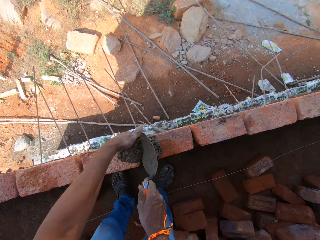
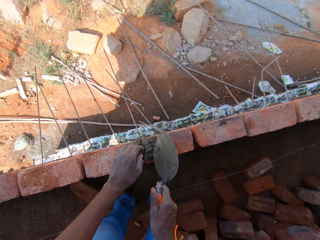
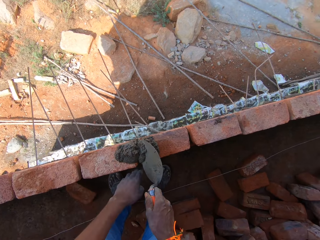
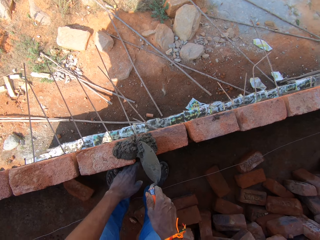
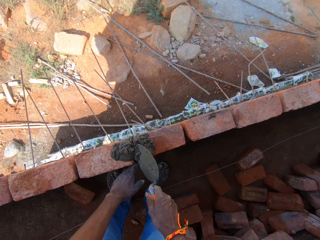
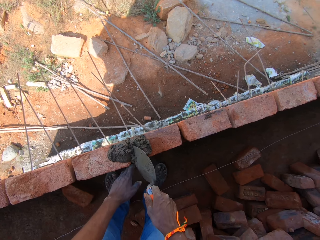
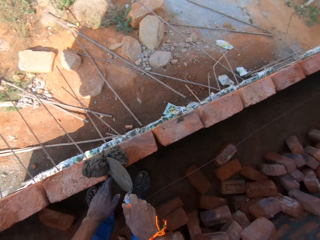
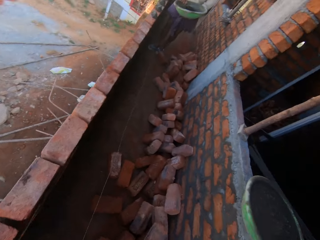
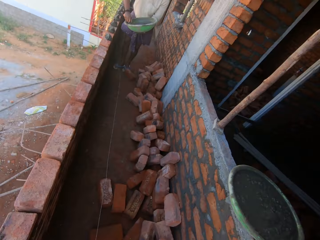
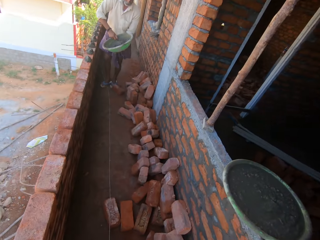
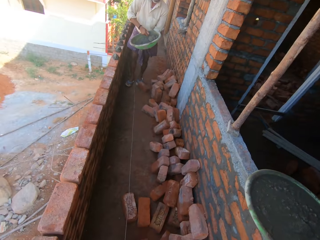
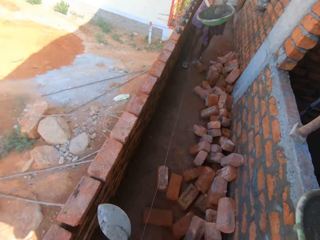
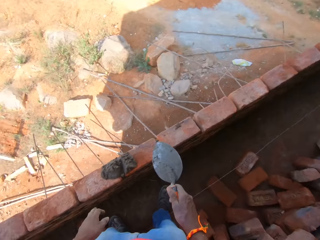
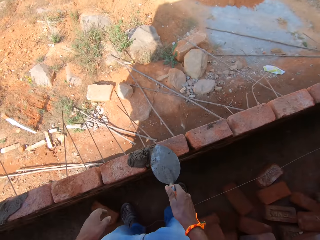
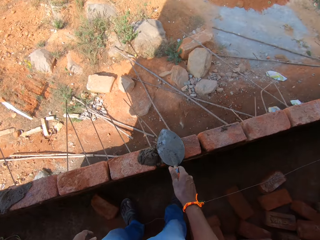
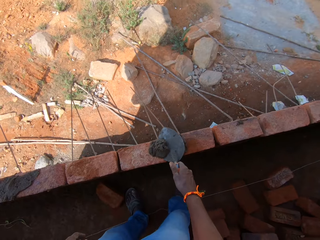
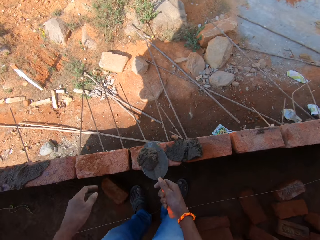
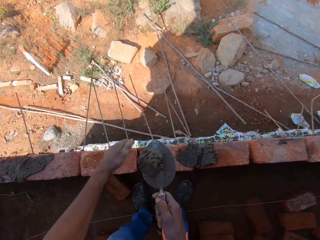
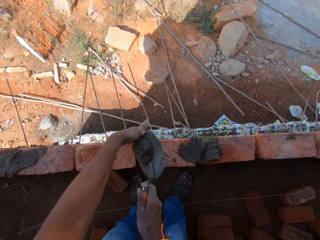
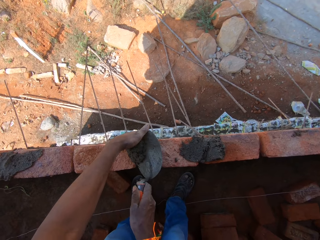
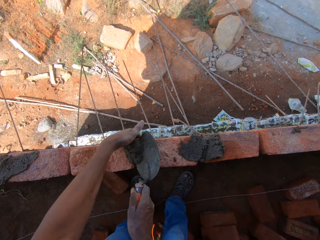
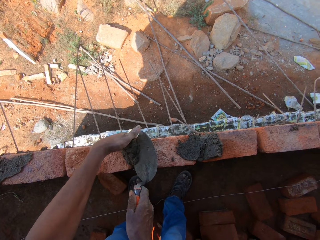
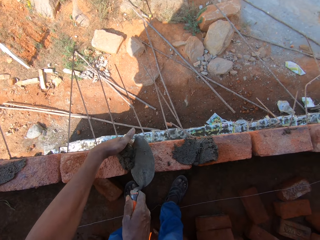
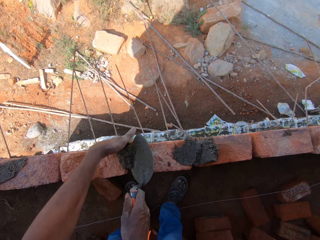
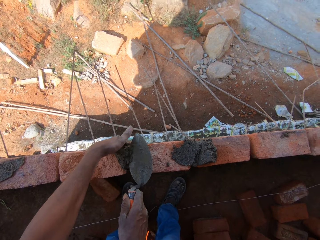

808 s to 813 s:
The camera wearer spreads cement on the bricks with the spoon with his right hand. He converses.

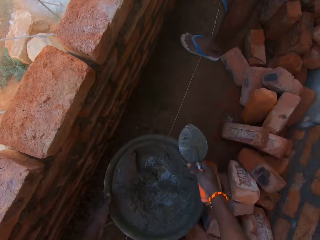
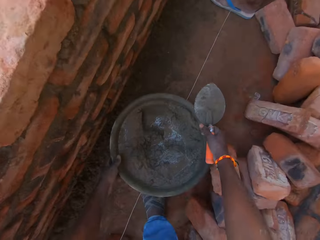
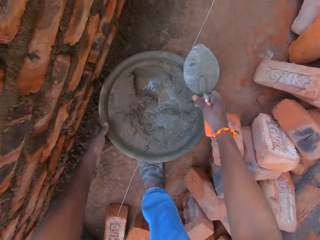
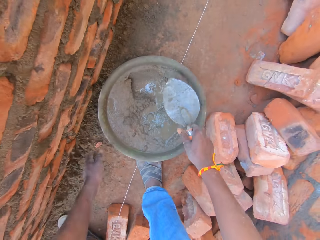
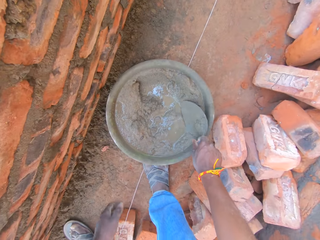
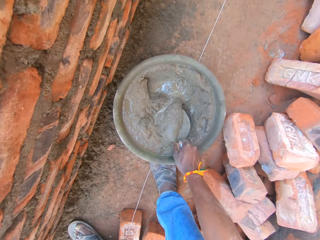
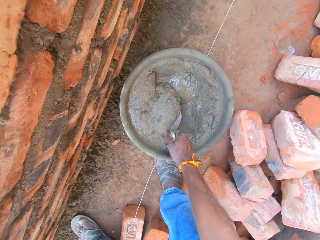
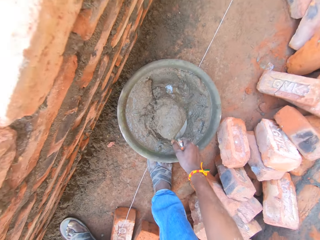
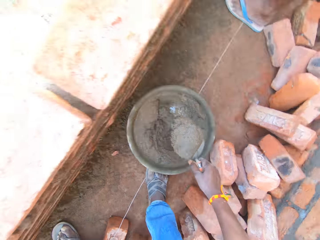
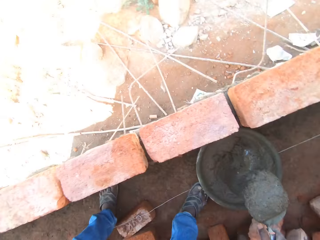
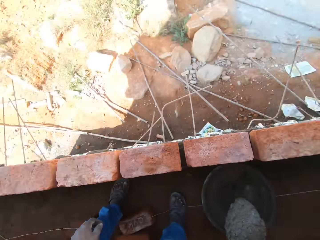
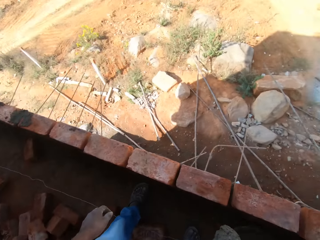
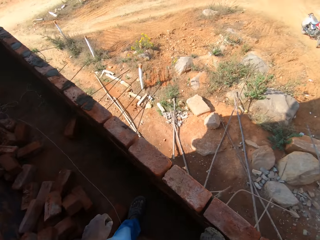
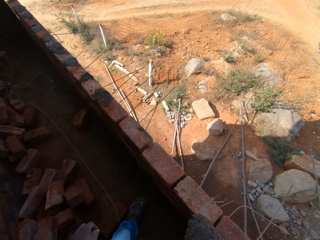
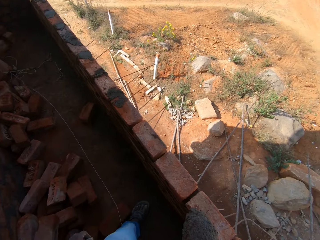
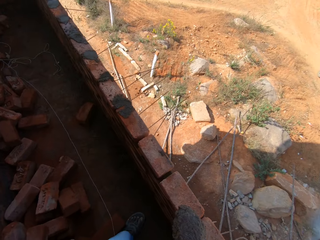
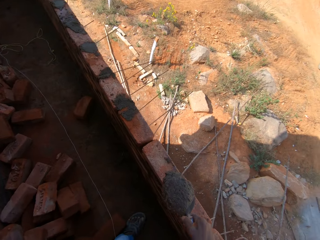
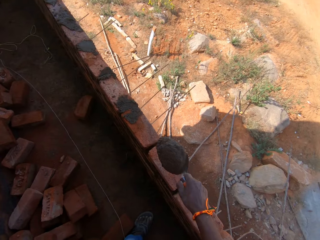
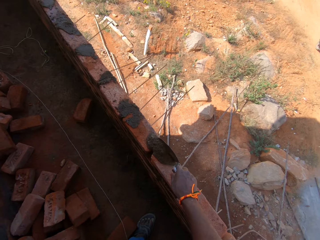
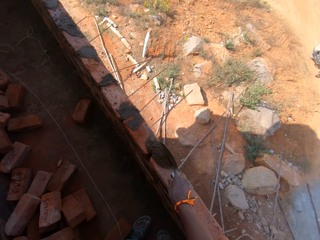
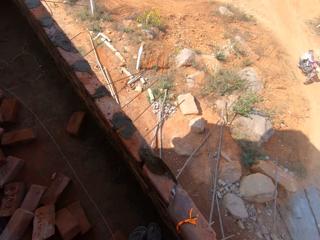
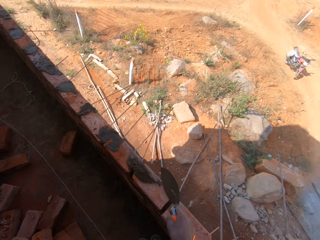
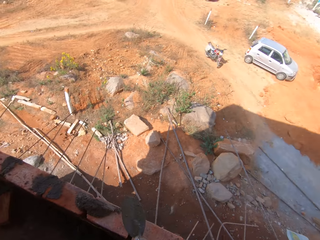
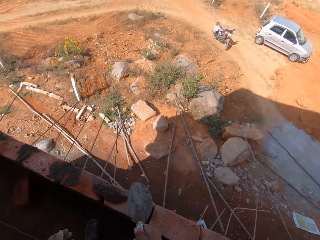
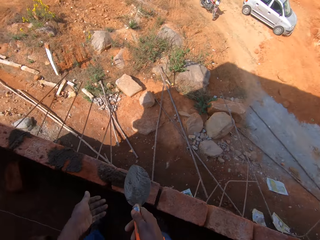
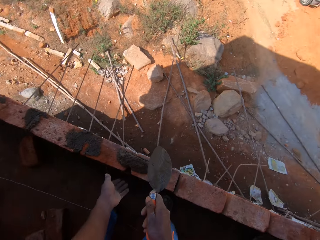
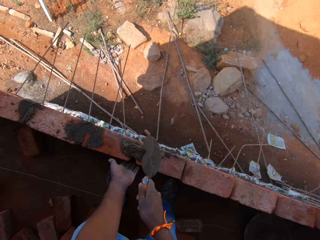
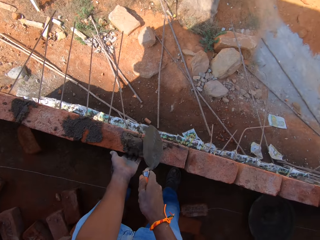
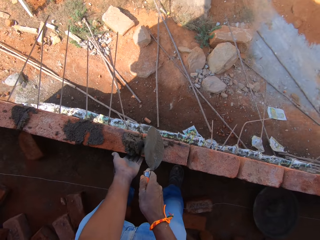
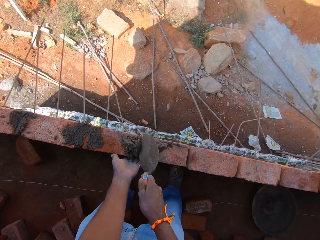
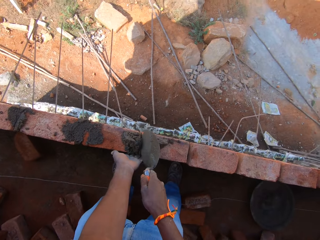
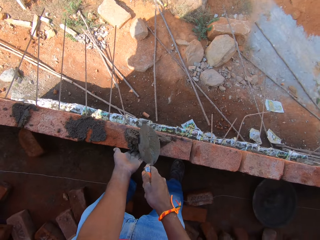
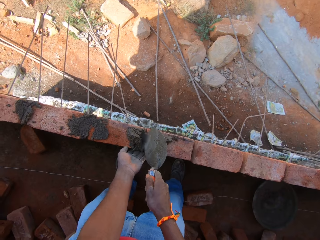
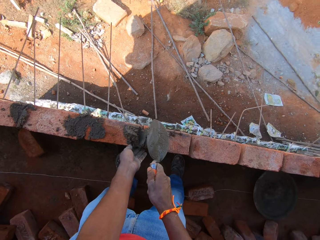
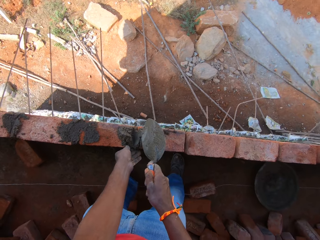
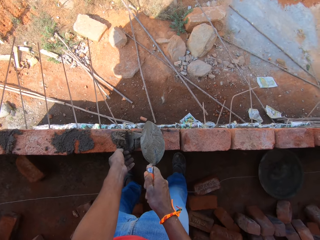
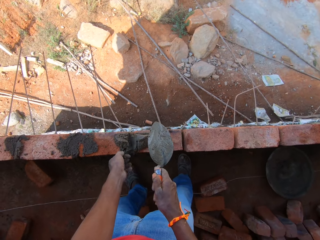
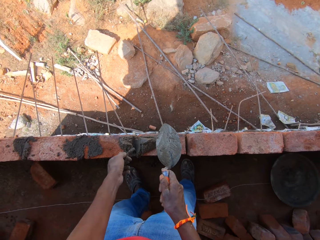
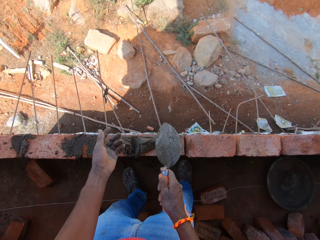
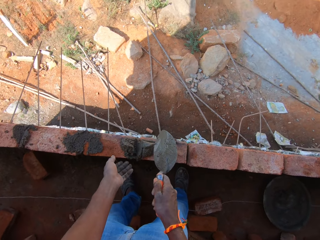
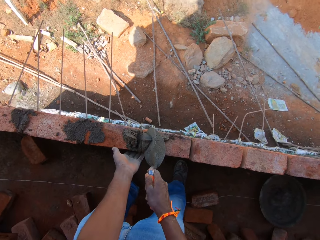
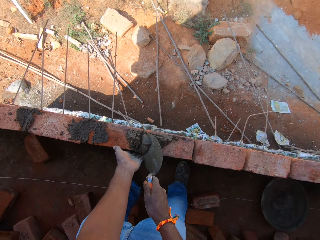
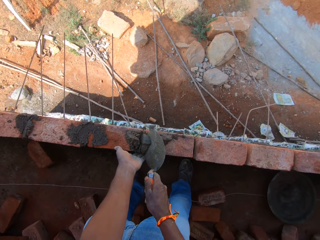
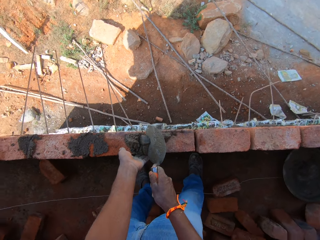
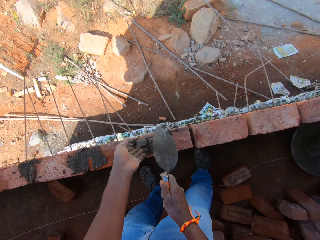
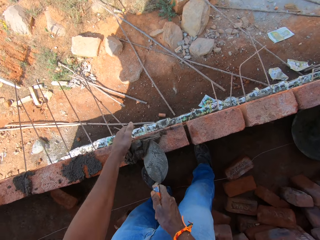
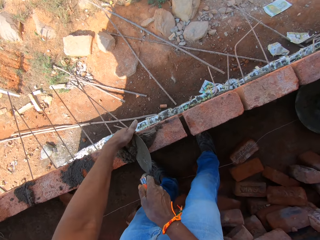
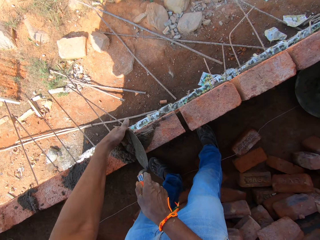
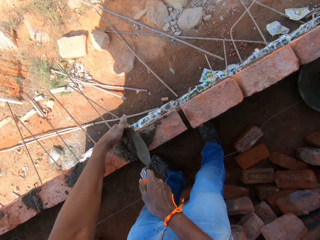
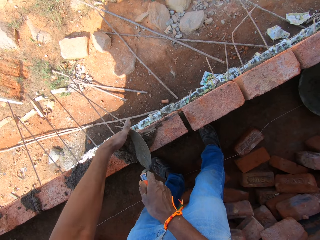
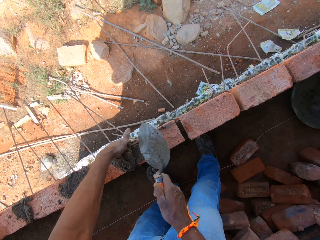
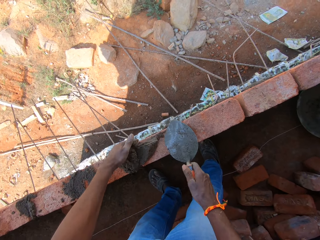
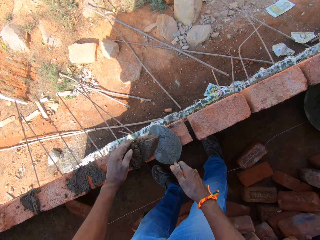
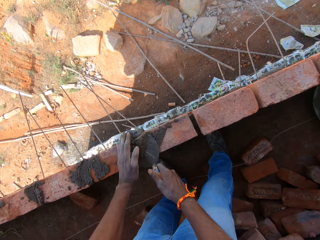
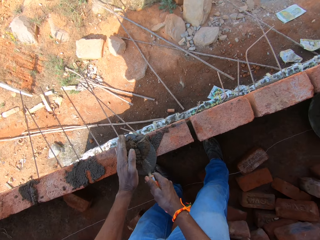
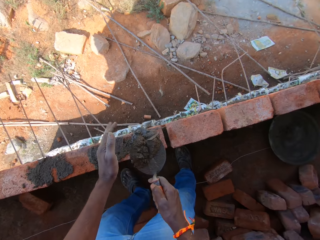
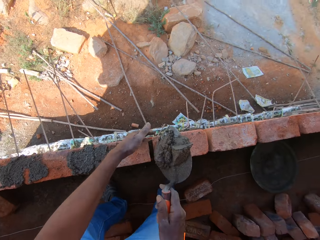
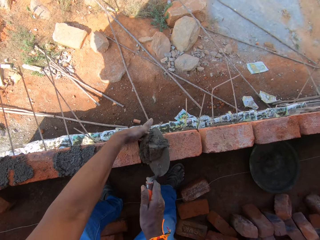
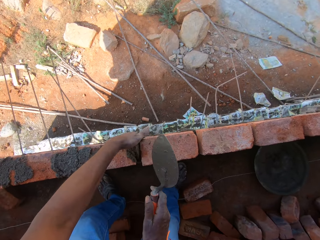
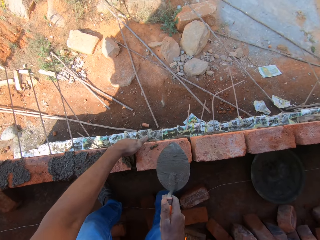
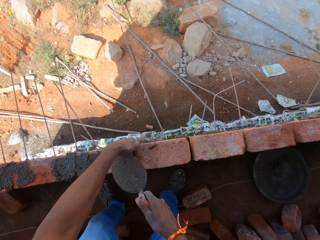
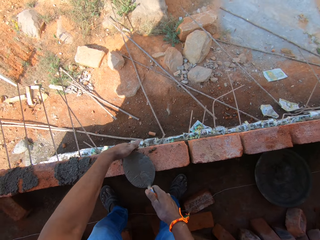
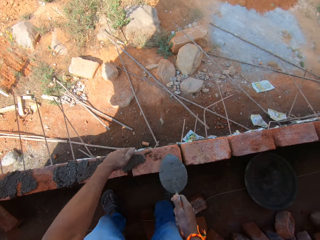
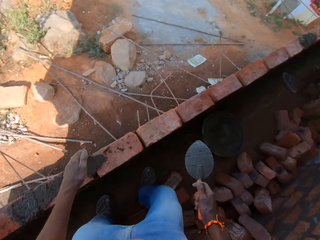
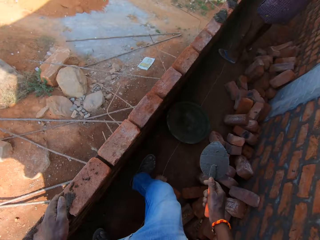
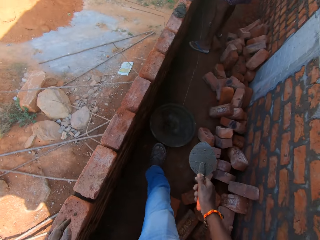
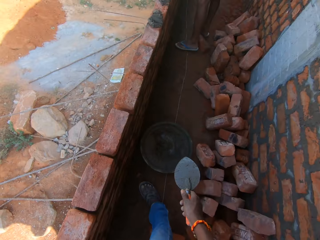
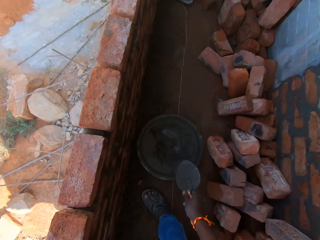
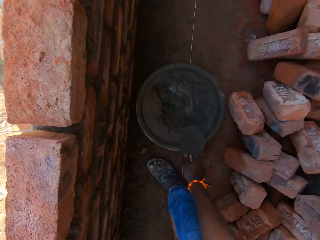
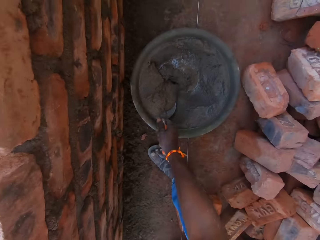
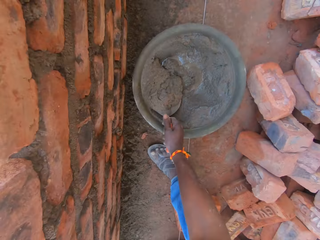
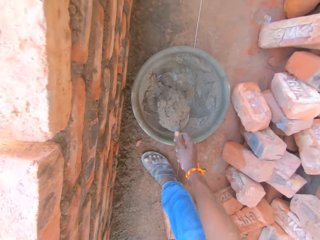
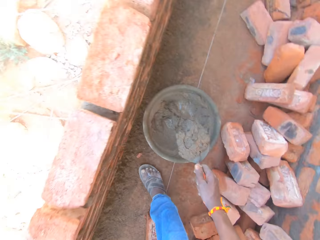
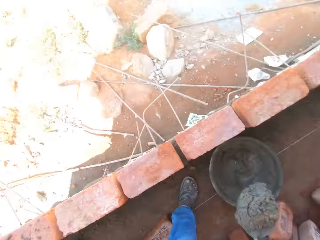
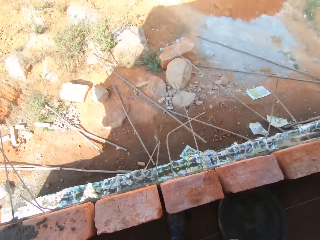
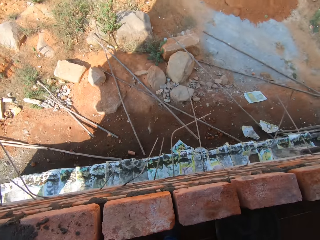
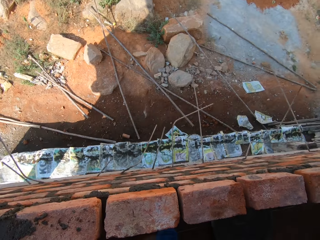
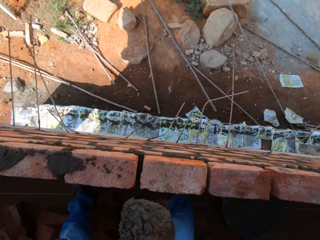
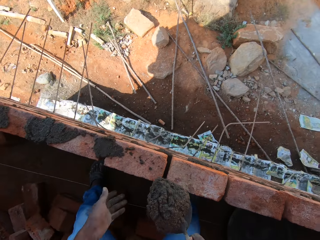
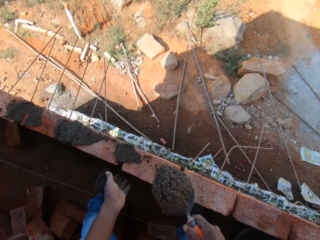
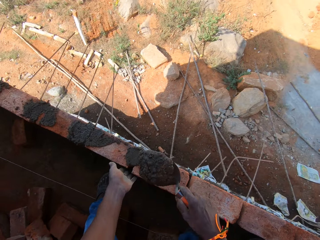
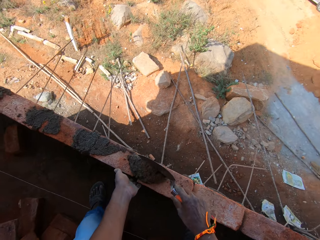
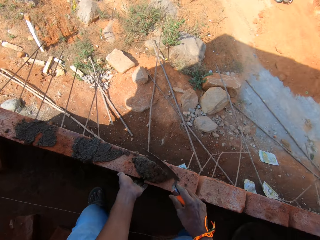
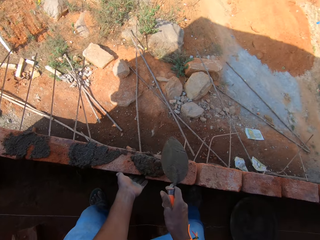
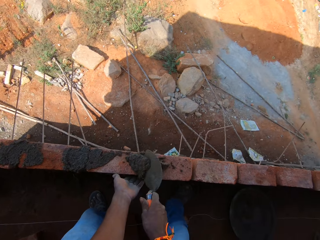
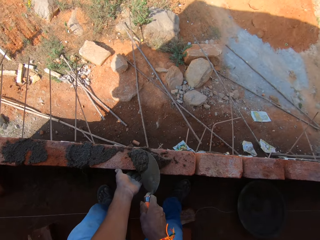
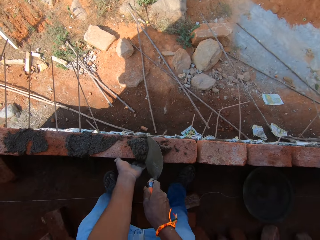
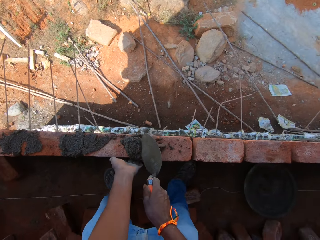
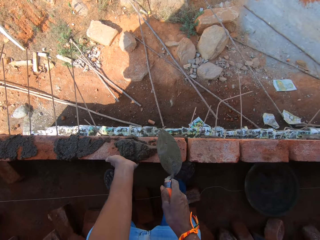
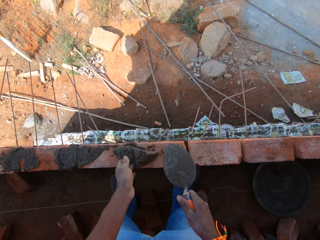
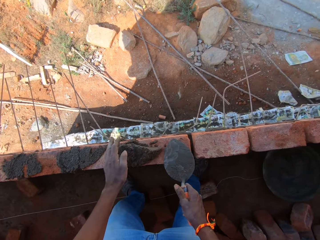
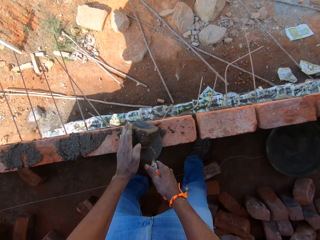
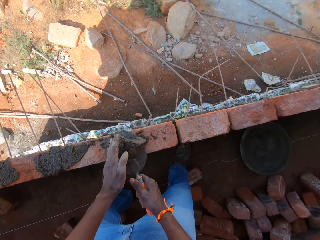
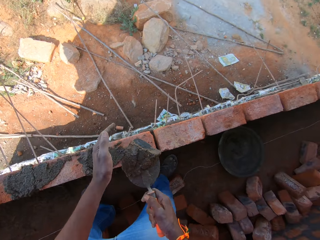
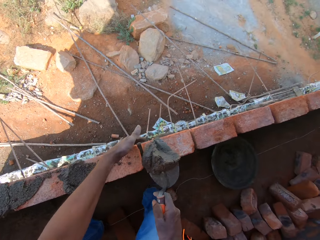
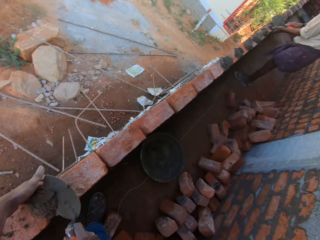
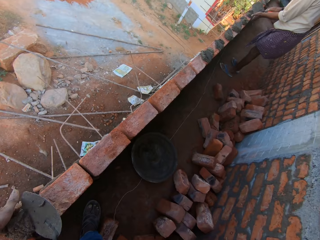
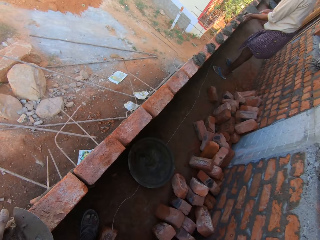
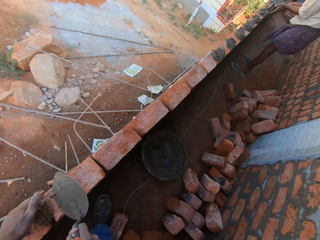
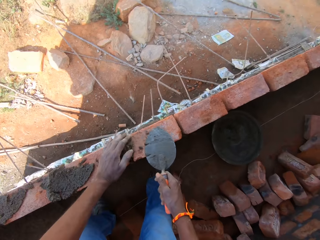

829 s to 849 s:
The camera wearer puts down the iron pan. They scoop the concrete in the iron pan with the trowel. They pour the concrete on the bricks with the trowel. They fix the concrete in between the bricks with the trowel. They spread the concrete. They remove a stick in the concrete and throw away the stick. They spread the concrete. They fix the concrete in between the bricks with the trowel. They scoop the extra concrete. They fix the concrete in between the bricks with the trowel. They put the concrete between the bricks and flatten the concrete. They scoop the concrete in the iron pan with the trowel. They pour the concrete on the bricks with the trowel. They fix the concrete in between the bricks with the trowel. They spread the concrete. They scoop the concrete and put the concrete between the bricks.
